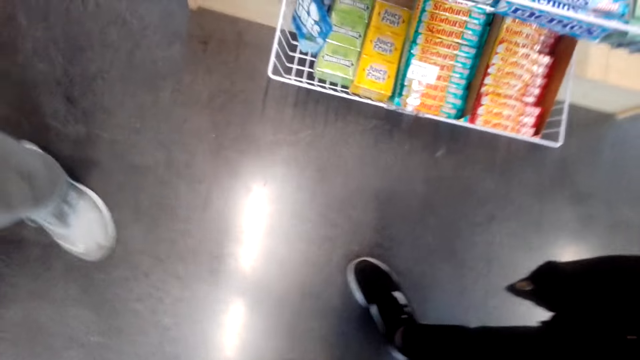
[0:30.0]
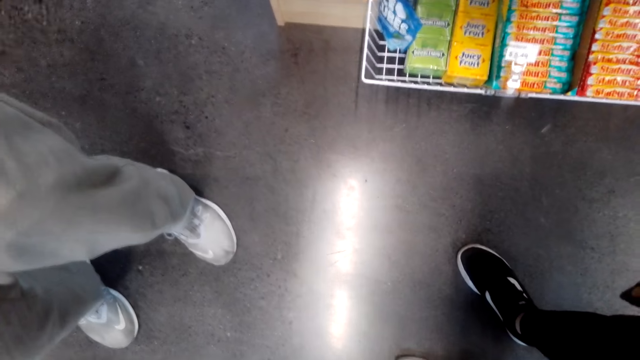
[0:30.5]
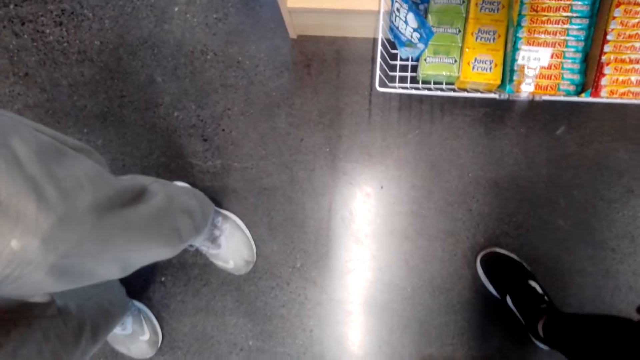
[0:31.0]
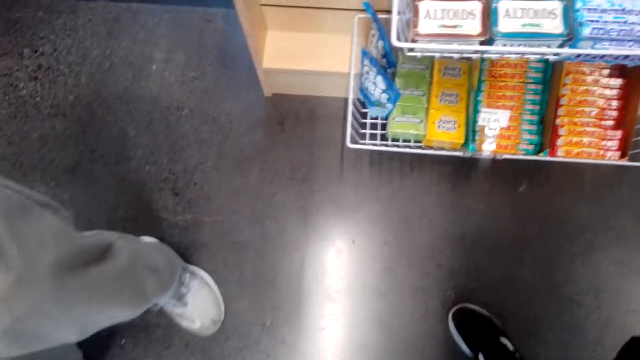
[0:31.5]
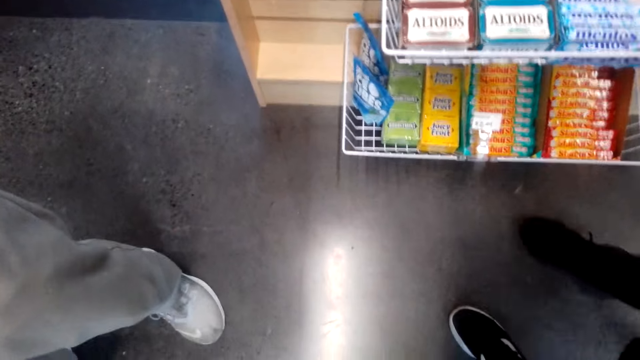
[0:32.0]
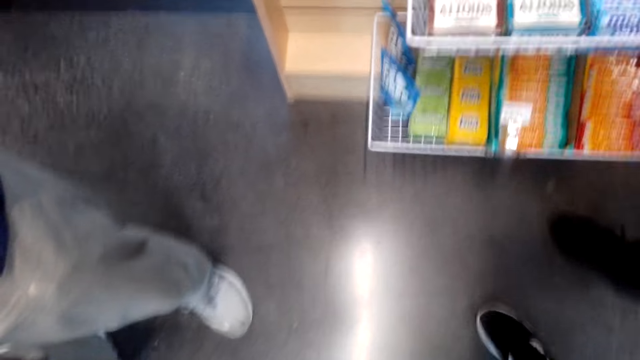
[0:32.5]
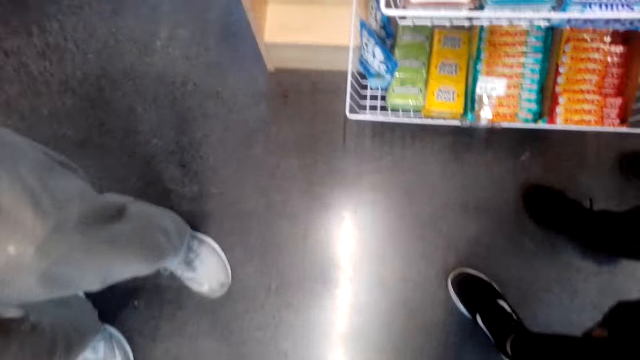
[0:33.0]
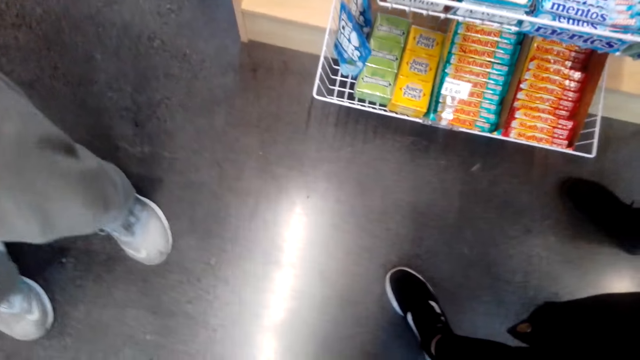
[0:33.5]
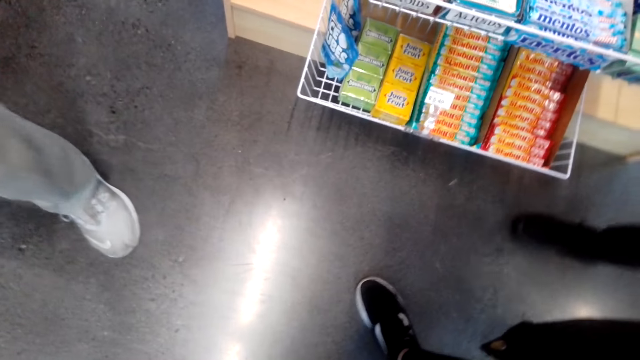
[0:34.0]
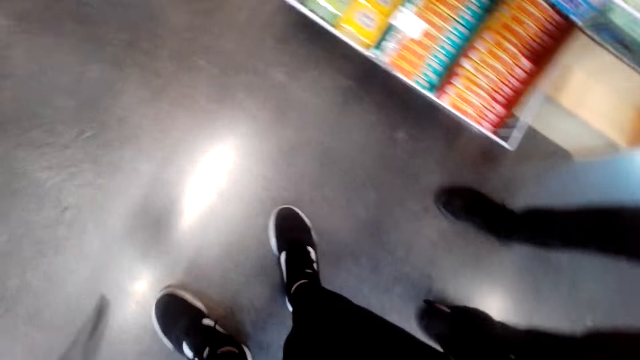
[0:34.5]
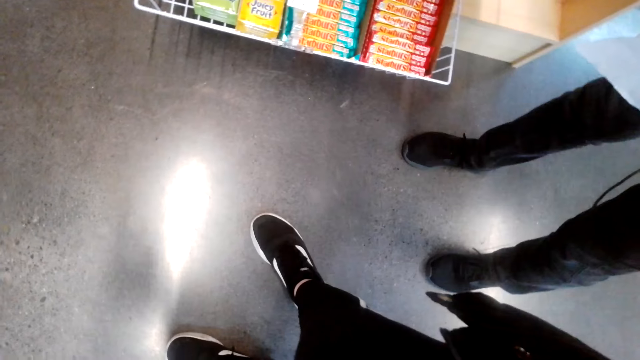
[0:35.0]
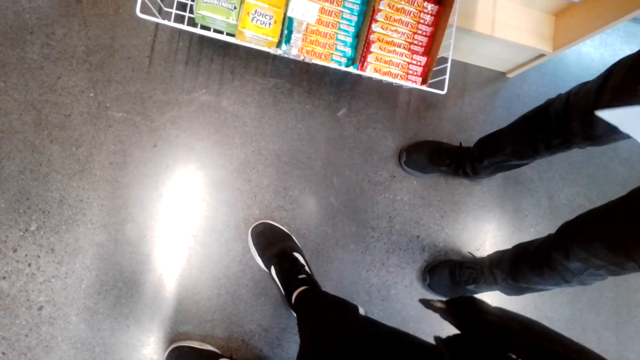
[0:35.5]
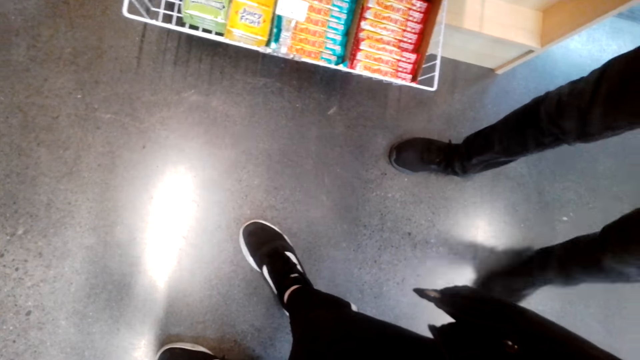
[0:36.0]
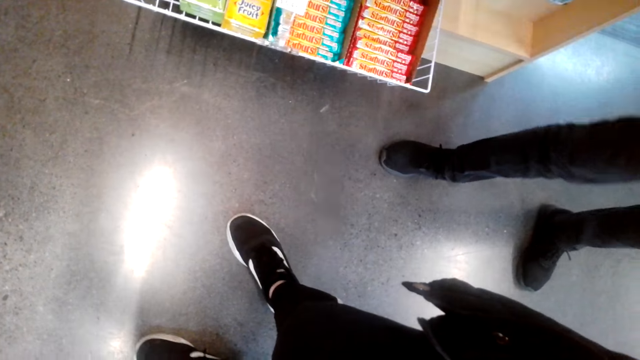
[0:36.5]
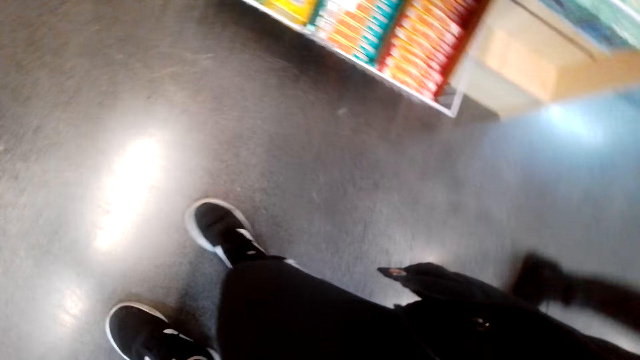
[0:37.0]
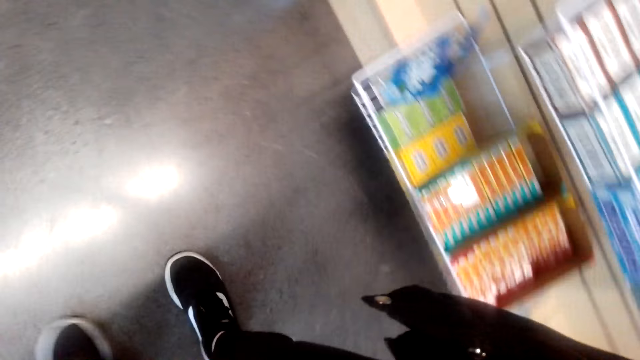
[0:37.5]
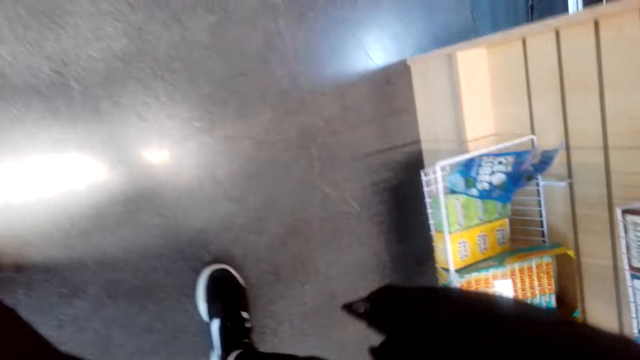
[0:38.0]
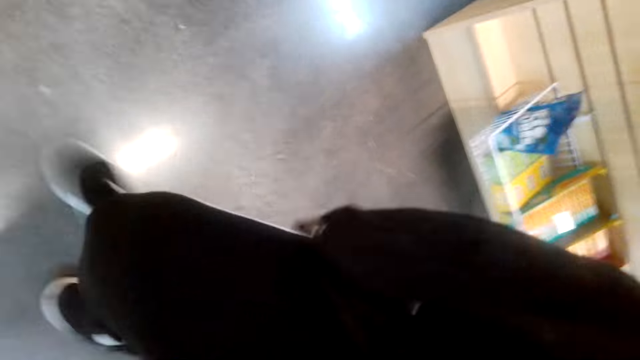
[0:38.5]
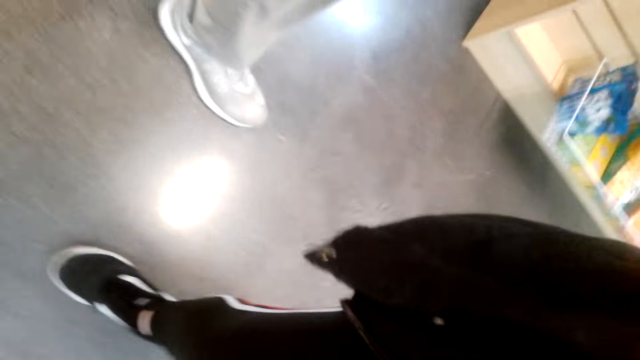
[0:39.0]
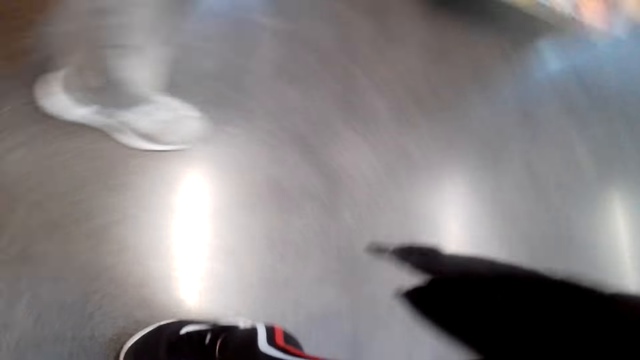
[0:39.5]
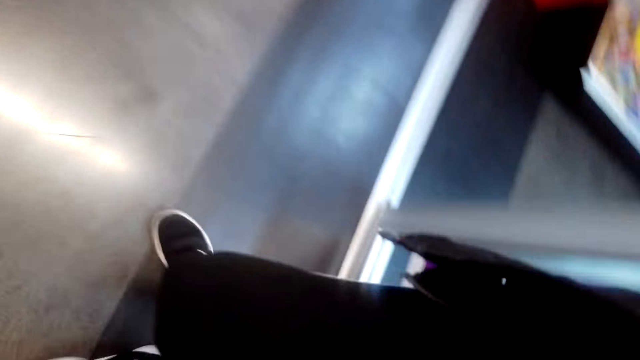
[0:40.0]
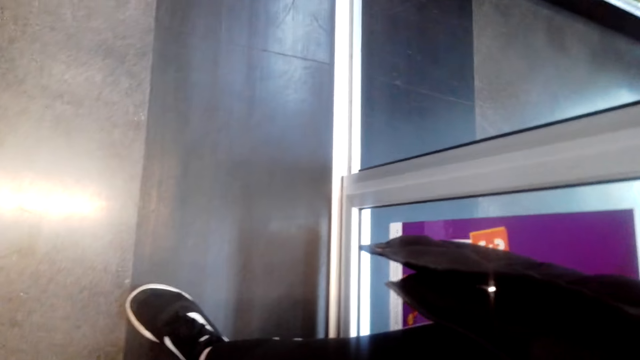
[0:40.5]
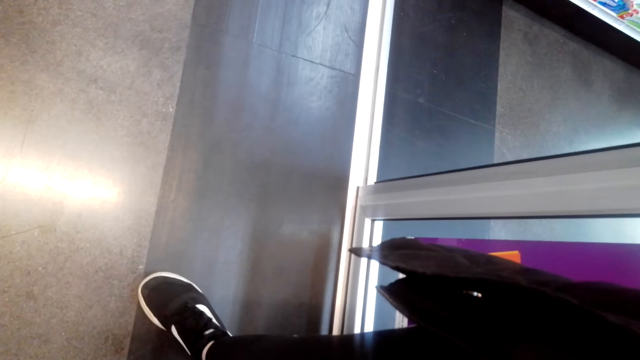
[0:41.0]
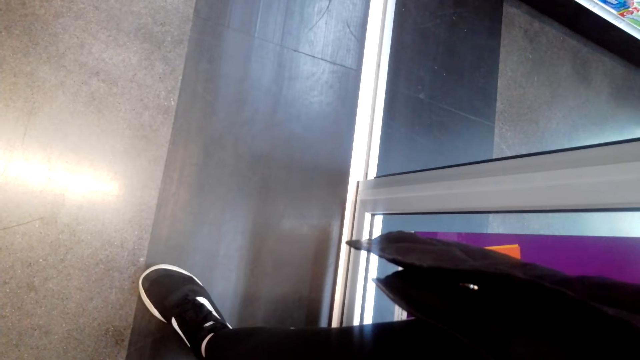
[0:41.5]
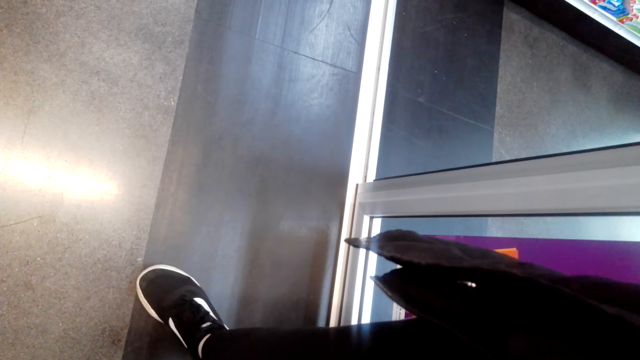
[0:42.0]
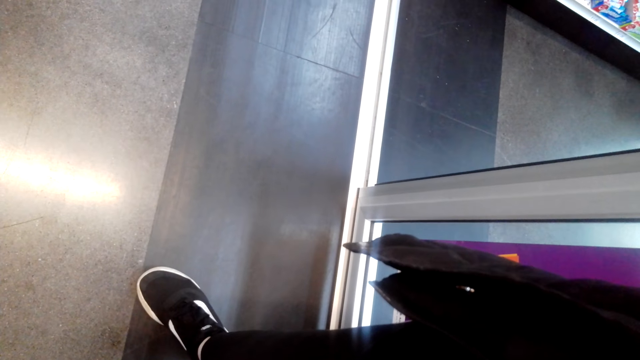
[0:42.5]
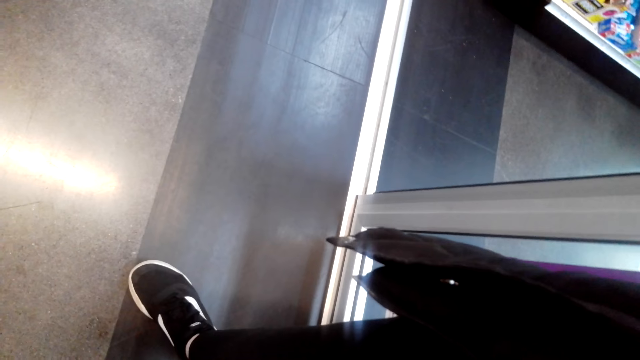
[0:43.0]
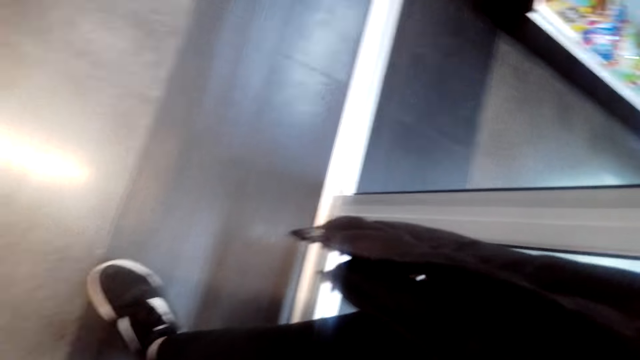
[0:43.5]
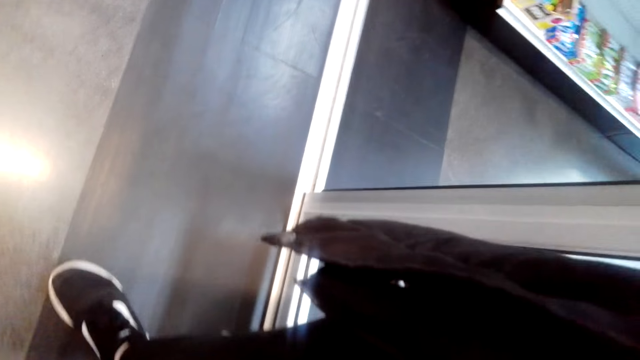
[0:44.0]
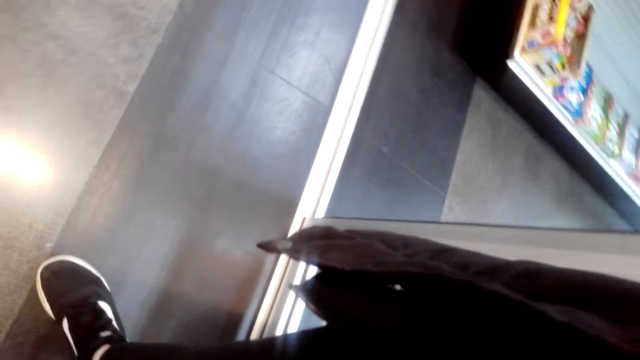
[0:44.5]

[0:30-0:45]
The camera wearer looks around the supermarket.

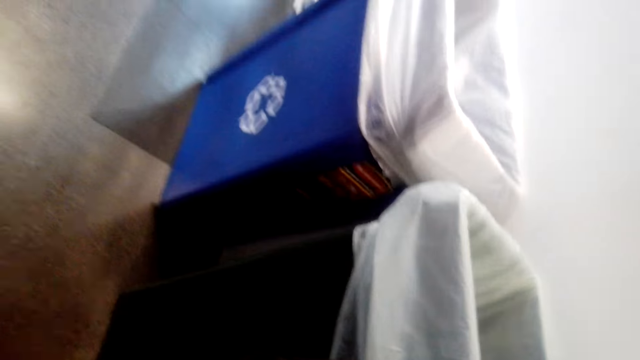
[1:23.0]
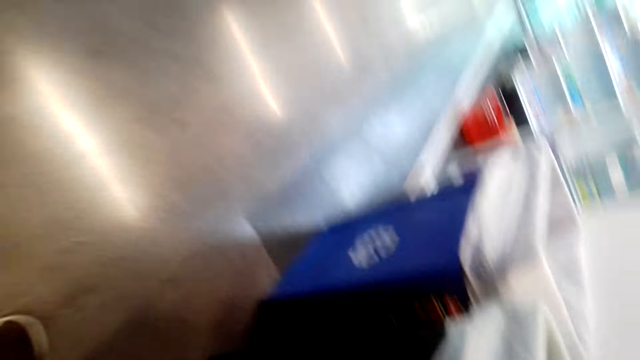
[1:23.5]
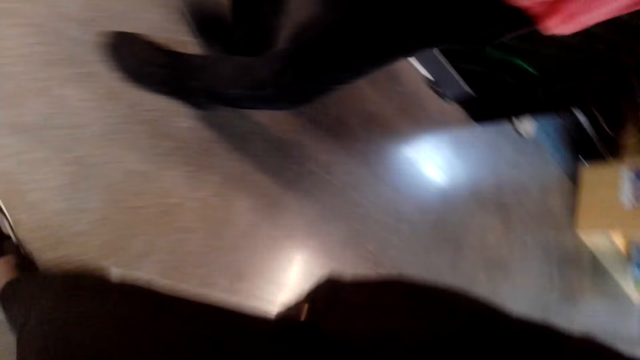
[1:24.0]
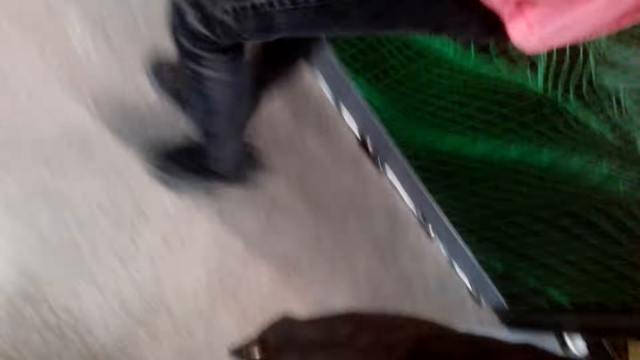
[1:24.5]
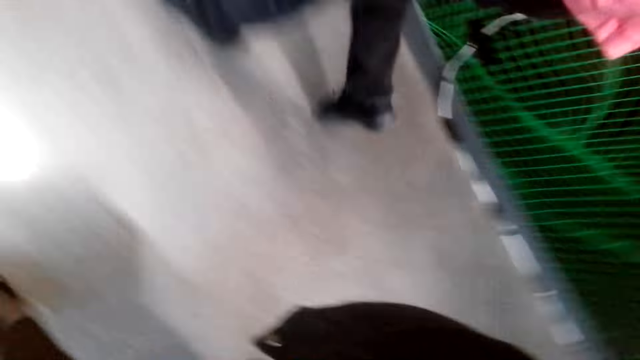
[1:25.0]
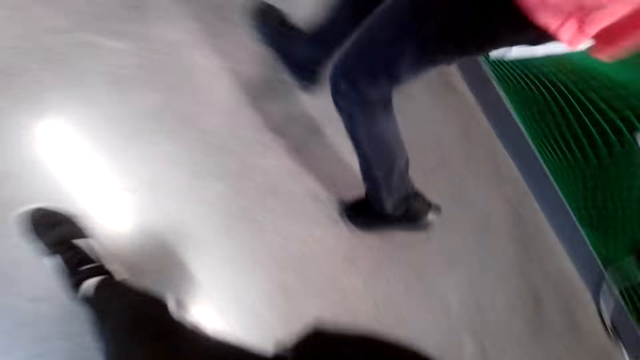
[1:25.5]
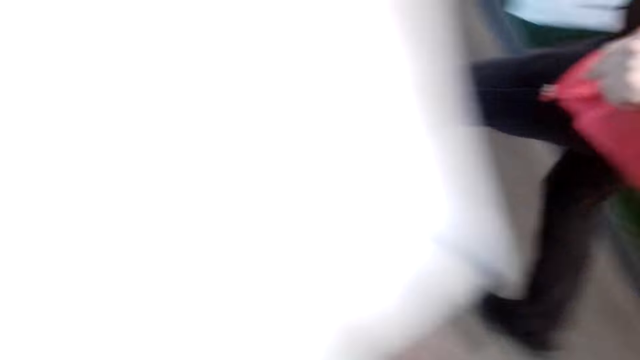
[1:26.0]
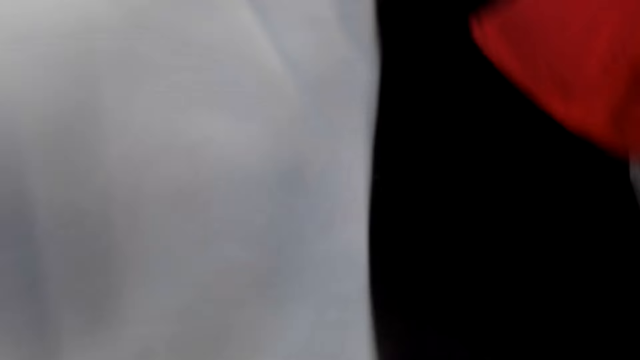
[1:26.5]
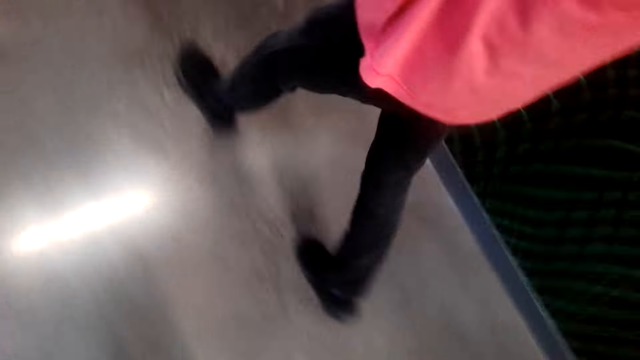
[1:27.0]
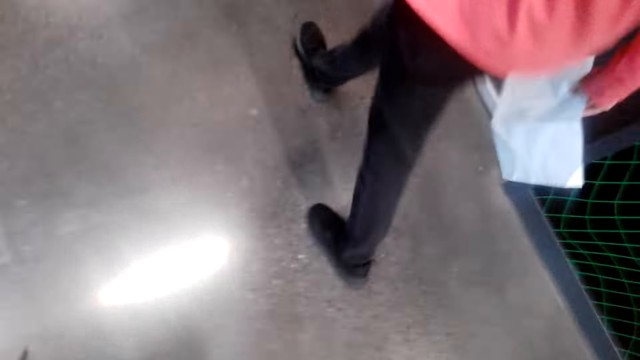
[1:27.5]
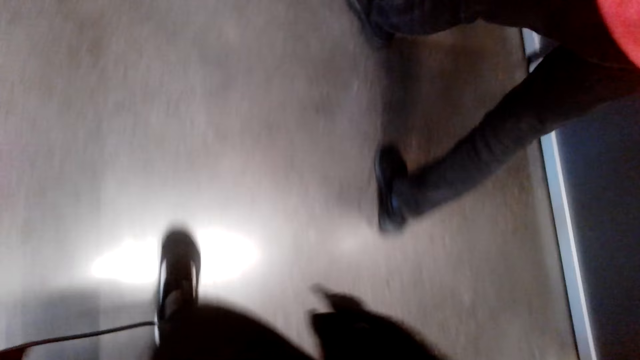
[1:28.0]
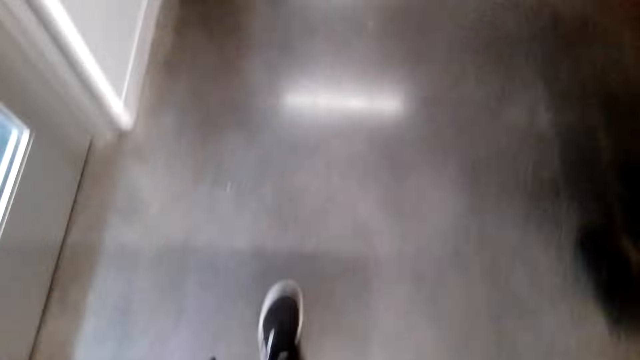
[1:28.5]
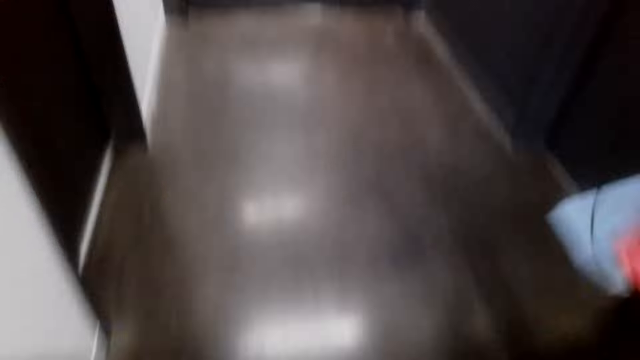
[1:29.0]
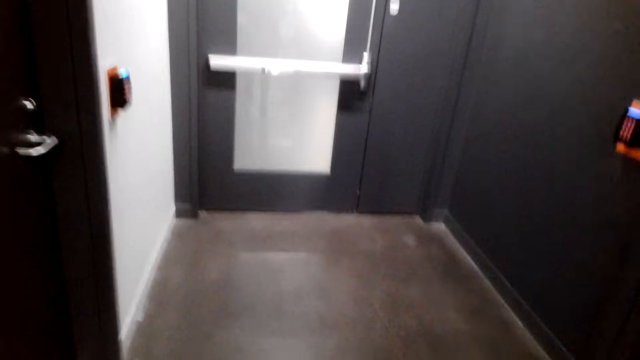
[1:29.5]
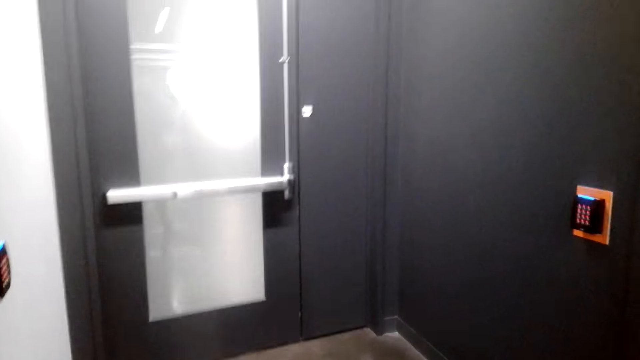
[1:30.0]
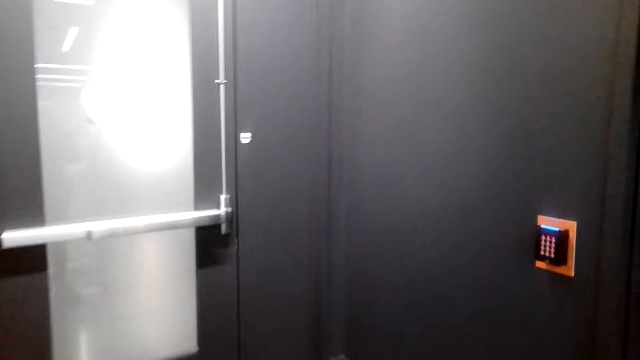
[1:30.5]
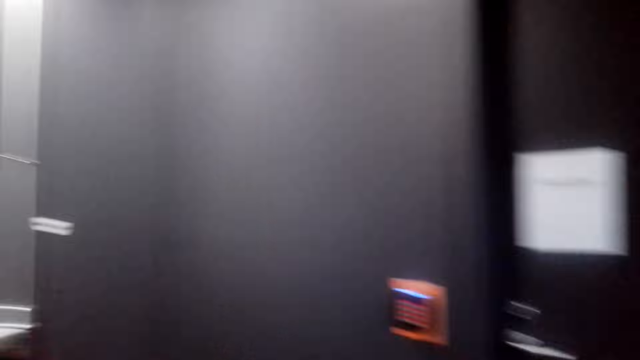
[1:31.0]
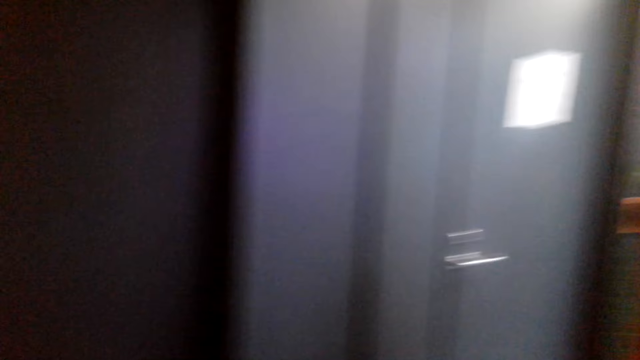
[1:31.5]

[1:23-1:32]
A lady walks on the floor. The camera wearer walks on the floor and talks.
